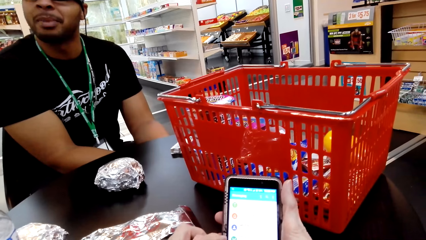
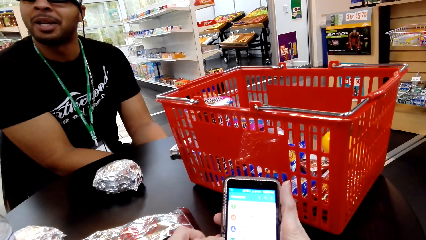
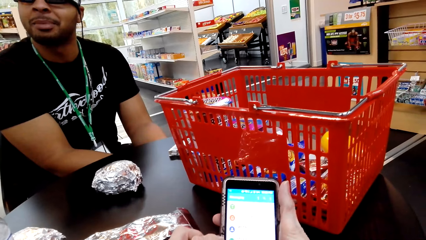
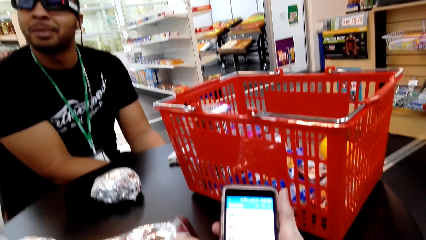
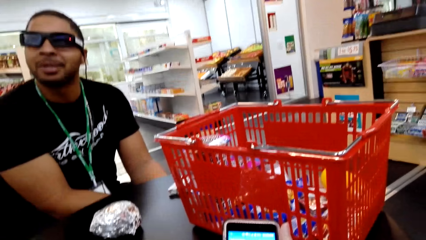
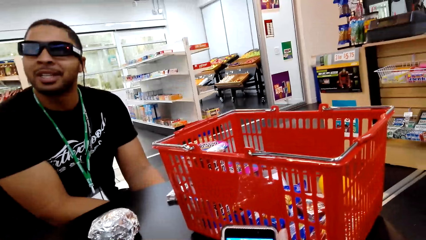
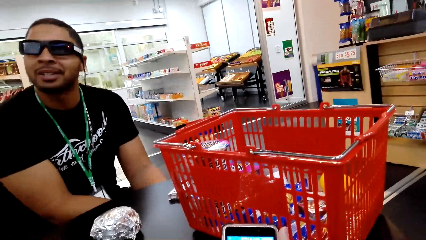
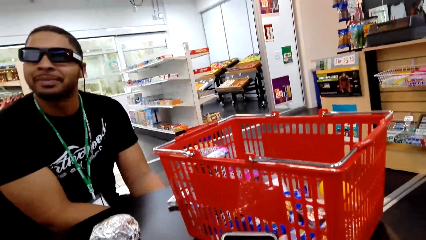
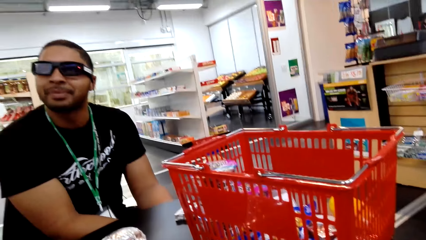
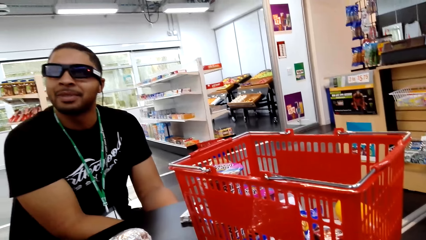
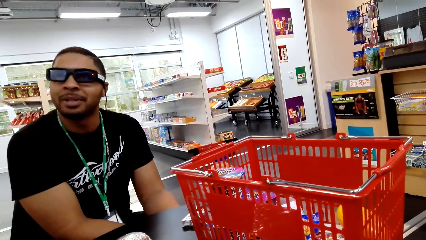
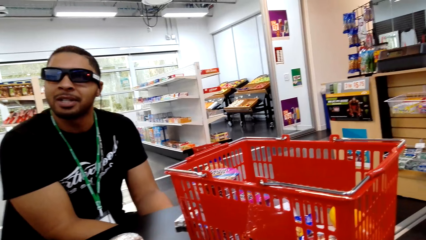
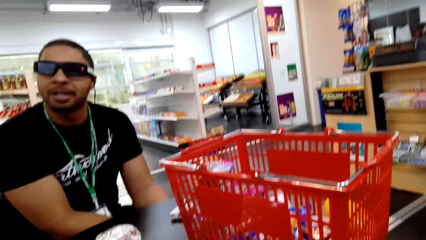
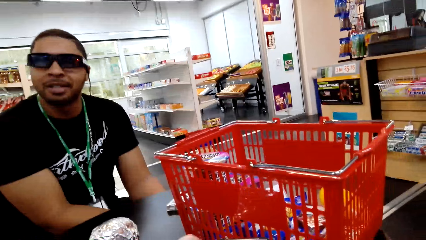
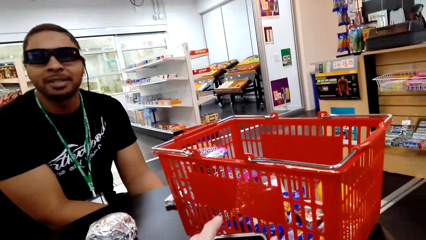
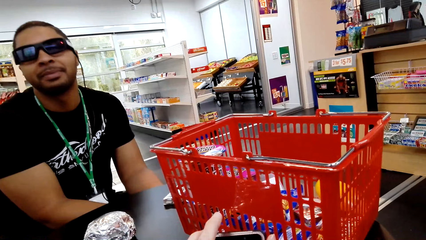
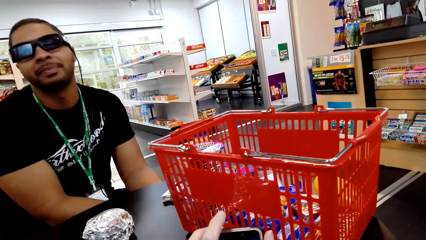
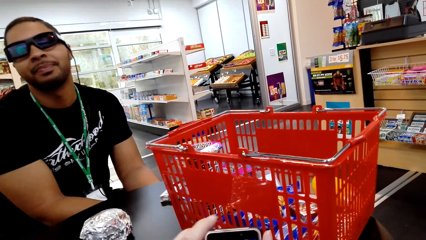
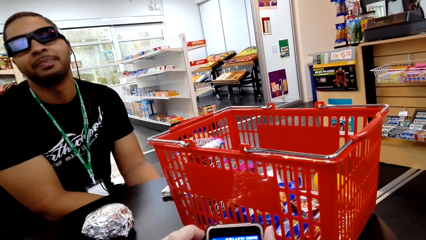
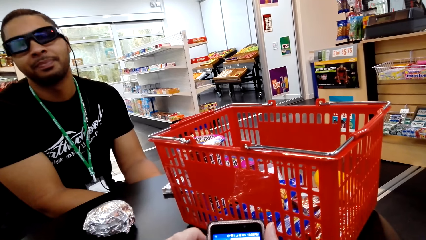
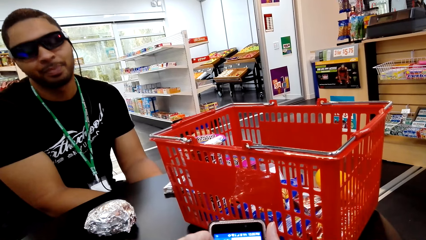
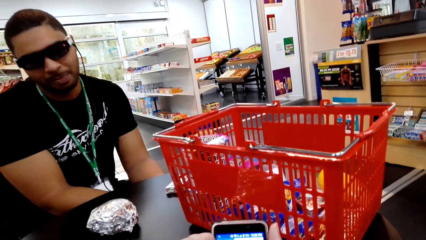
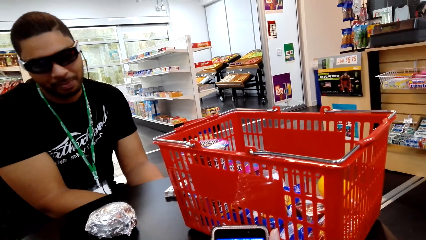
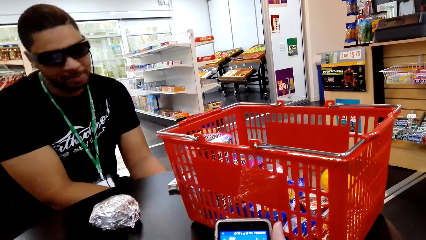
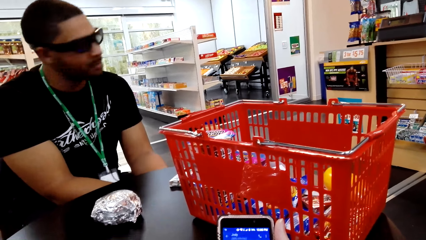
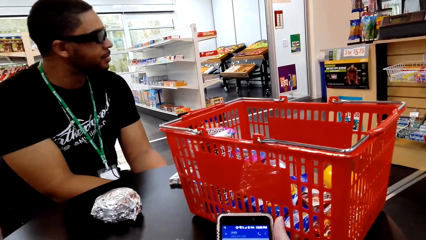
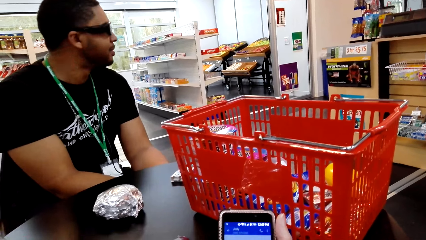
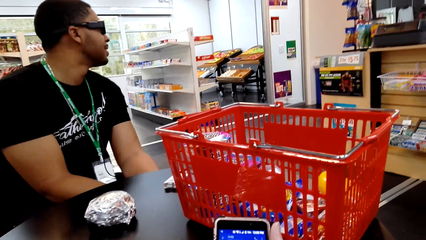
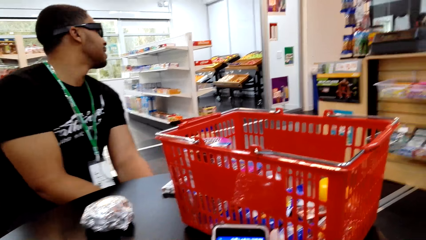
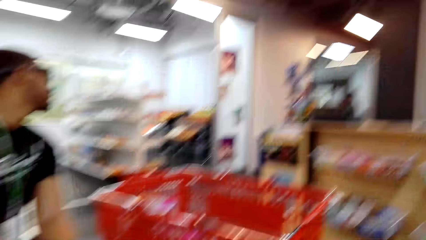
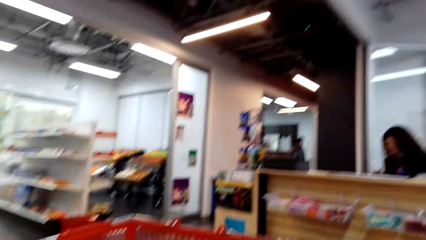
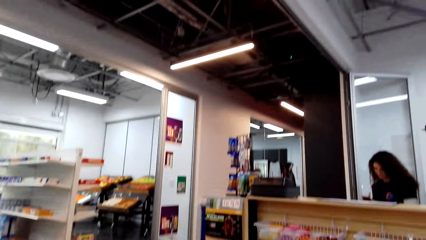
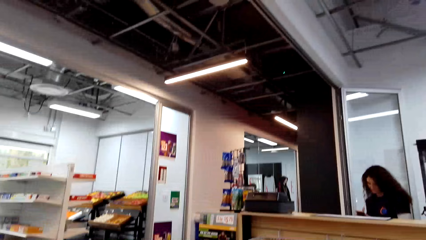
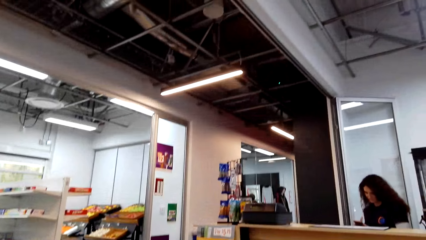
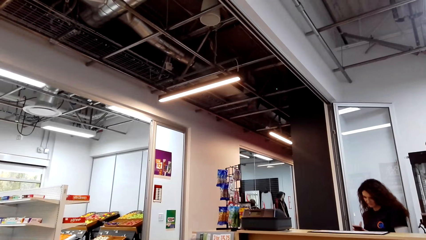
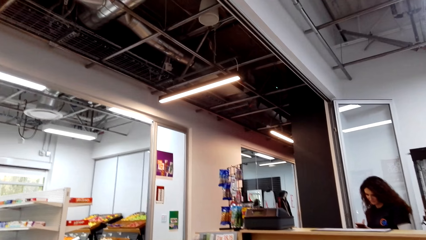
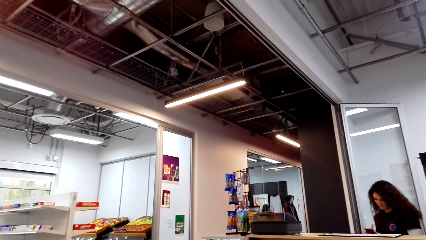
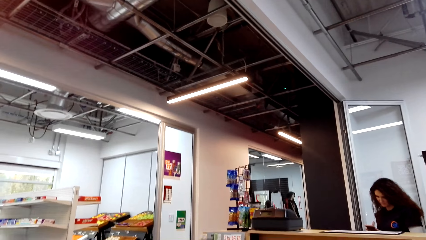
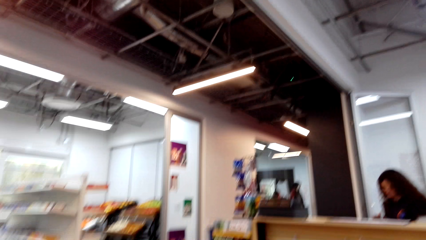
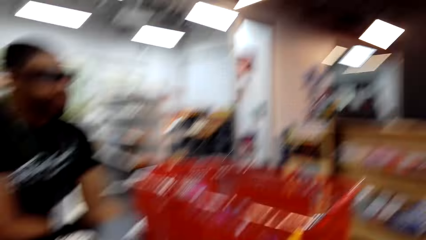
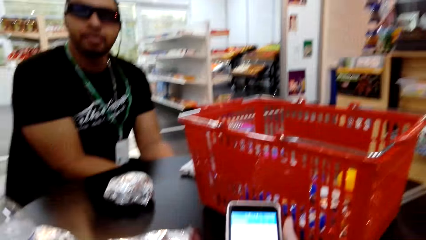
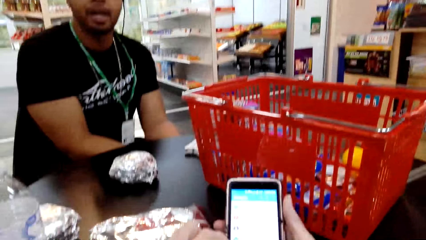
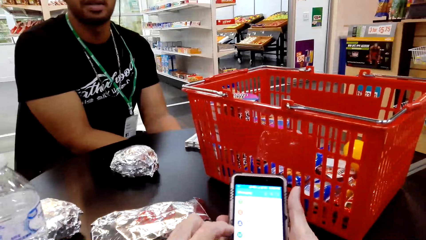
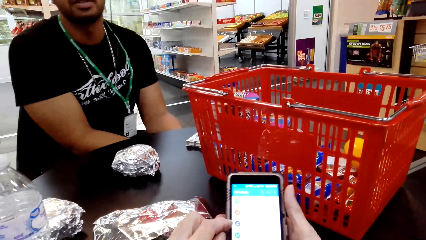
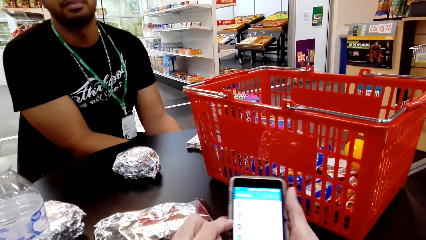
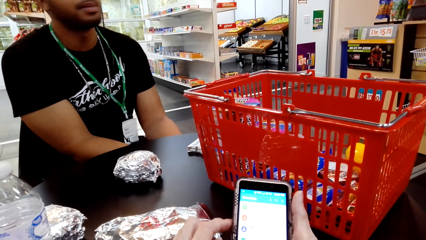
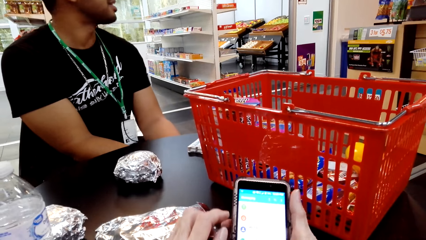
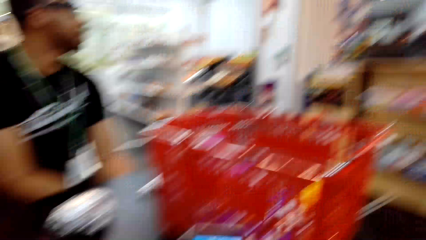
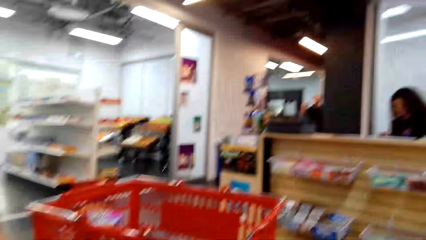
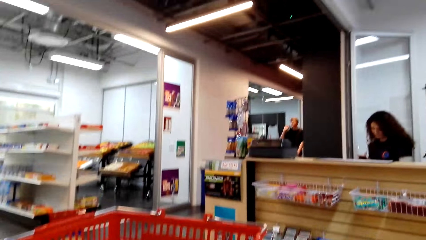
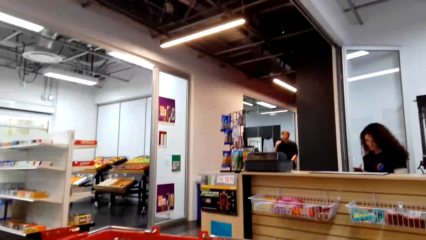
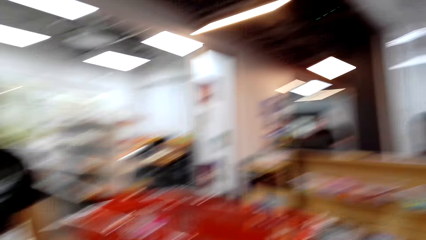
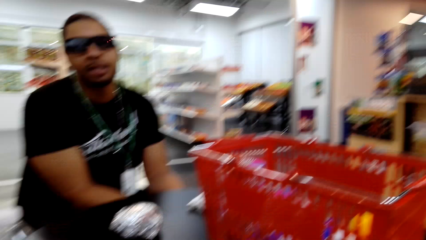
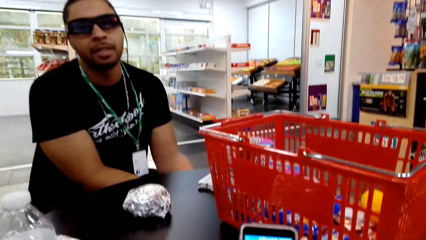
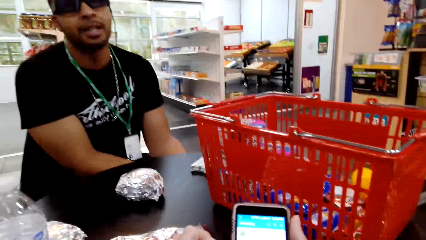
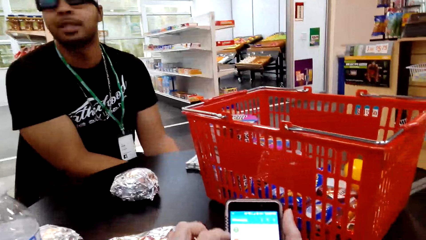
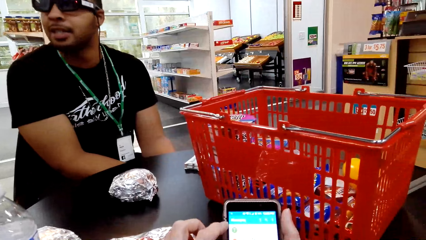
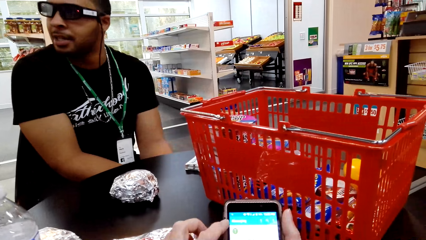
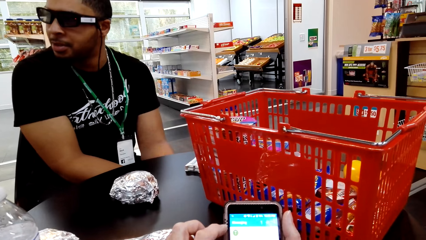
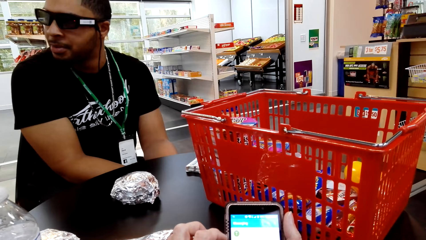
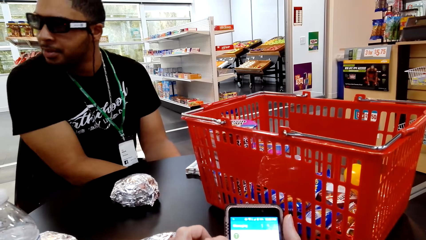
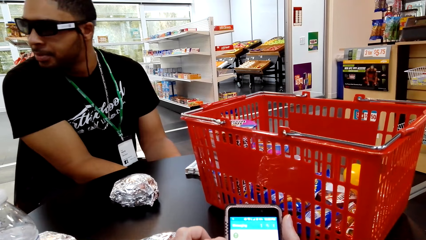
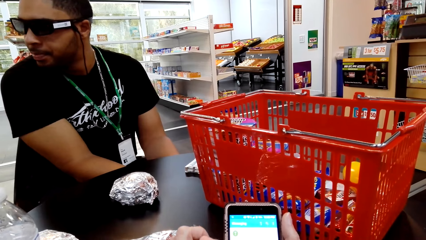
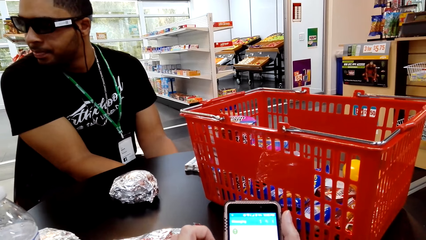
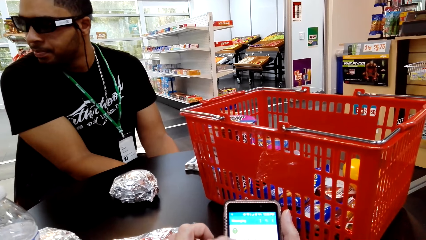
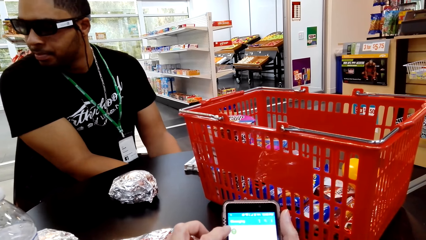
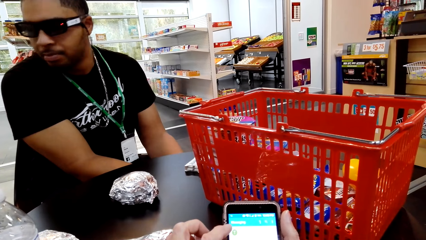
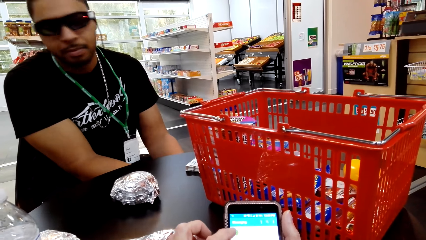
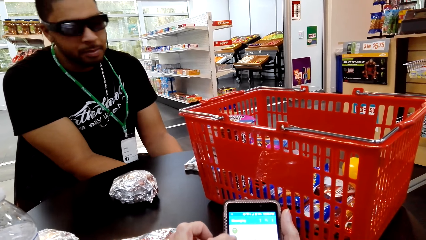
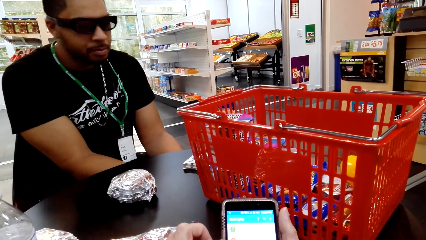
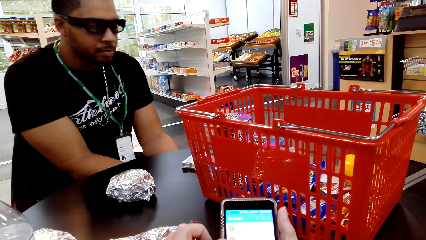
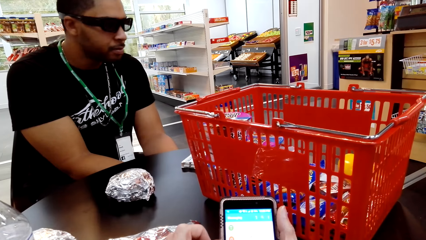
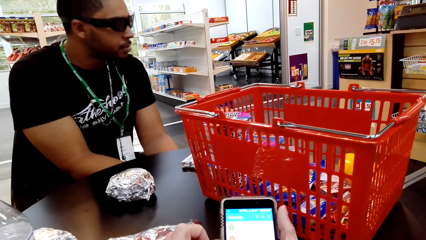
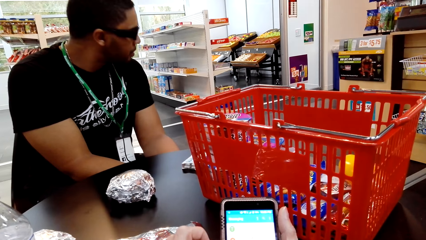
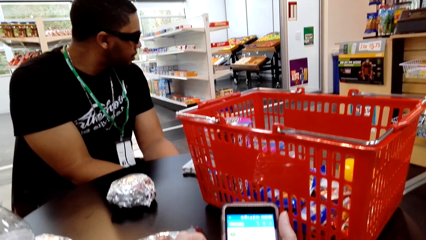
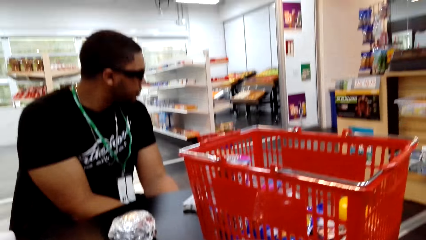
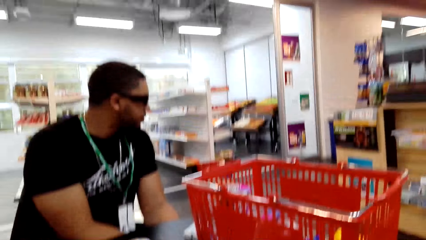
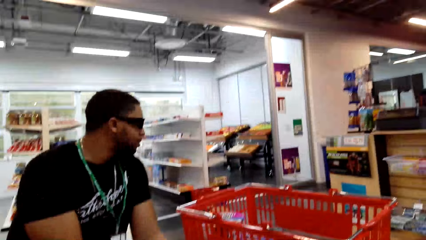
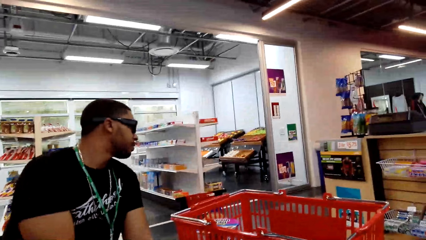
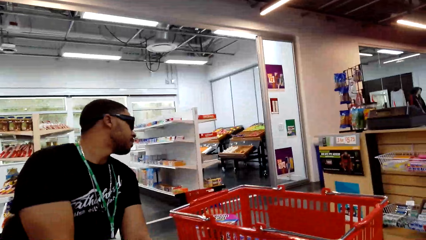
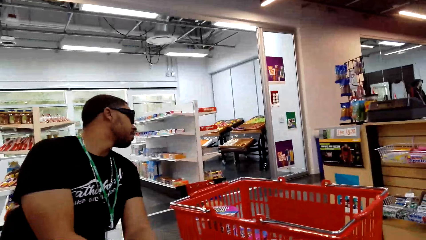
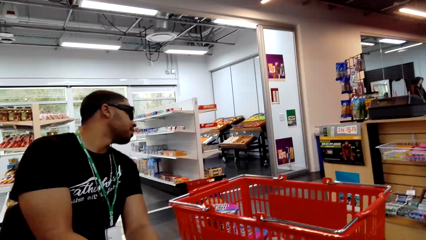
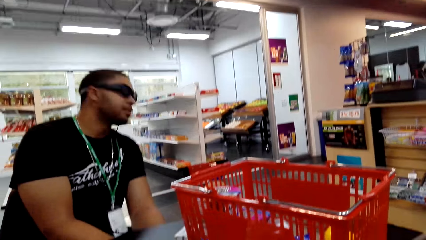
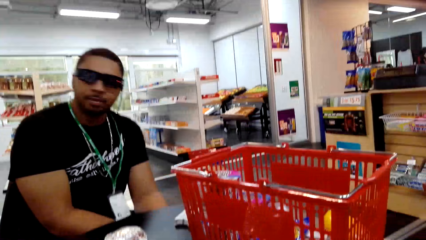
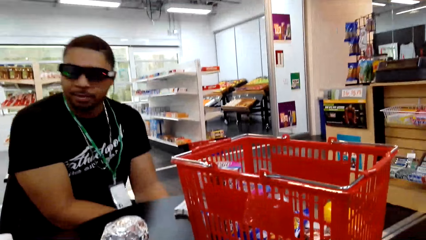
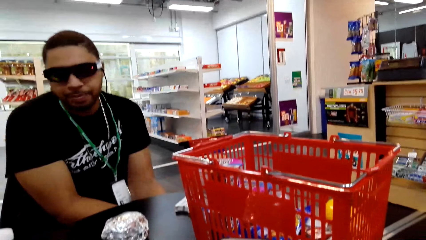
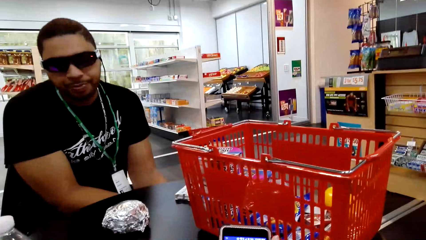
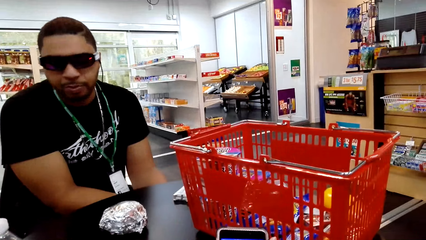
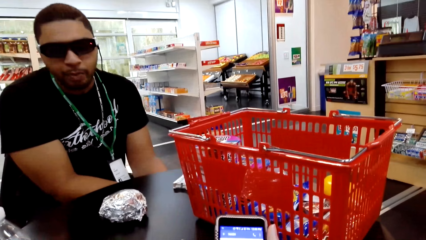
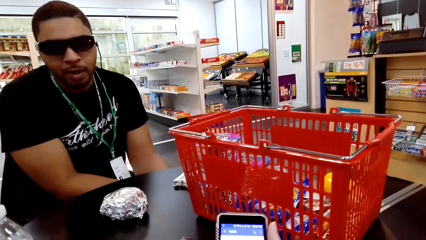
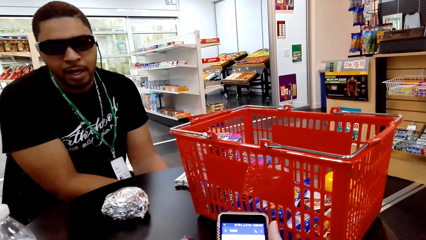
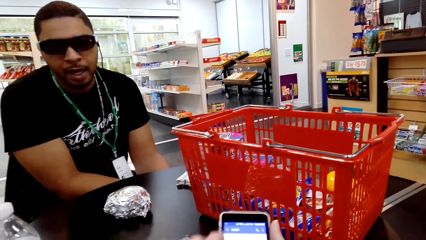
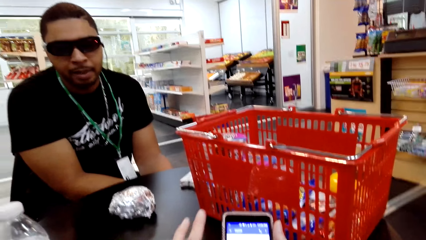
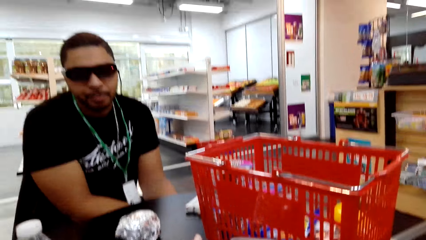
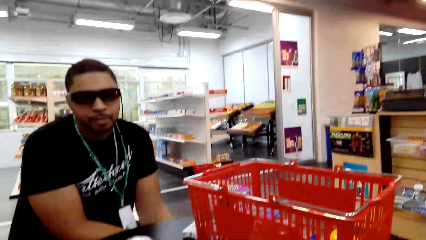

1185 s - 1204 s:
The camera wearer gazes towards the direction of the boutique. They dialogue with a man. They hold a cellphone. They dialogue with the man. They dialogue with the man again. They gaze towards the direction of the boutique. They dialogue with the man. They hold the cellphone. They dialogue with the man. They dialogue with the man again. They hold the cellphone.
